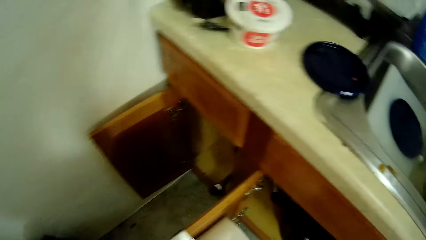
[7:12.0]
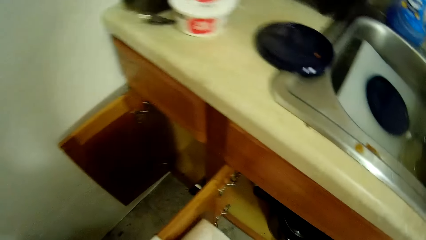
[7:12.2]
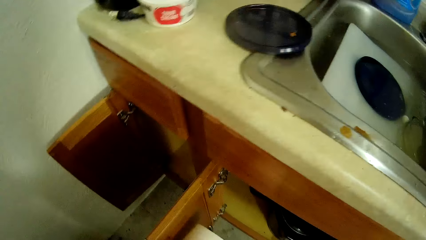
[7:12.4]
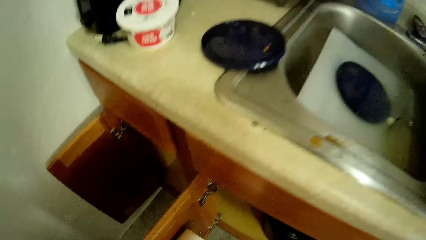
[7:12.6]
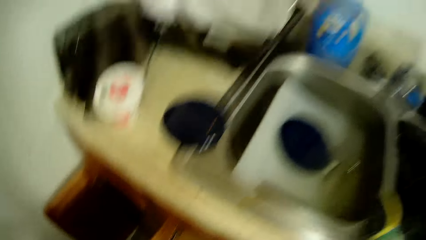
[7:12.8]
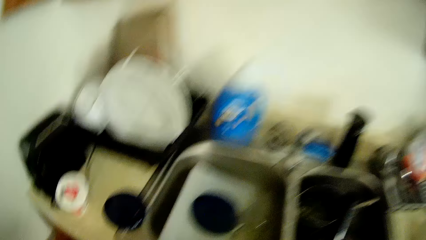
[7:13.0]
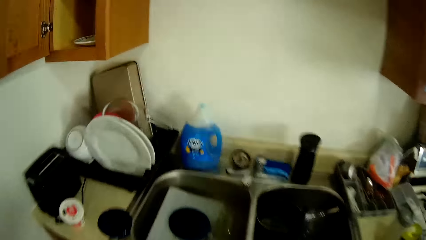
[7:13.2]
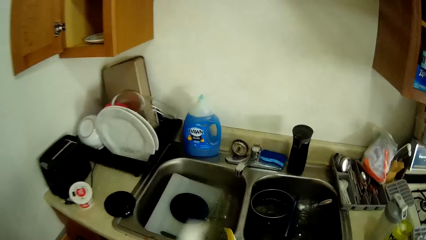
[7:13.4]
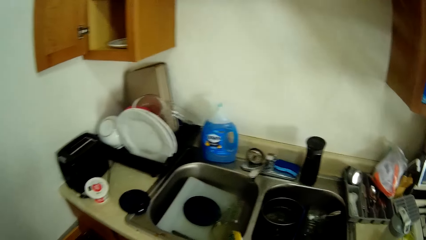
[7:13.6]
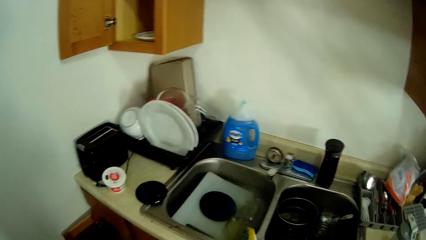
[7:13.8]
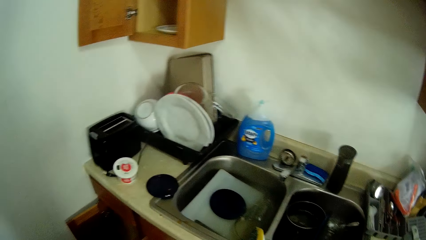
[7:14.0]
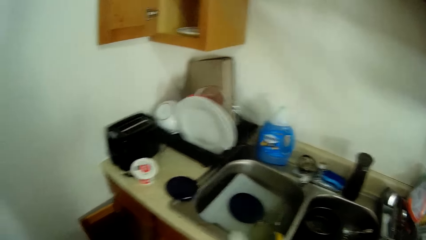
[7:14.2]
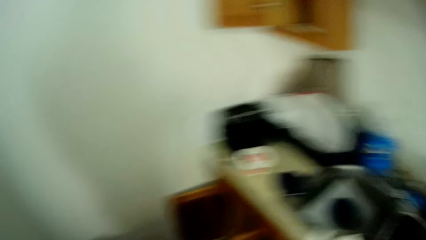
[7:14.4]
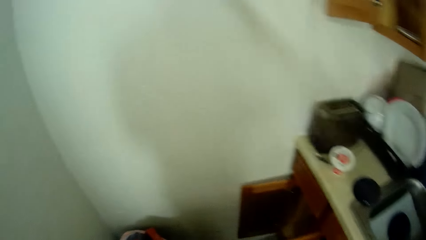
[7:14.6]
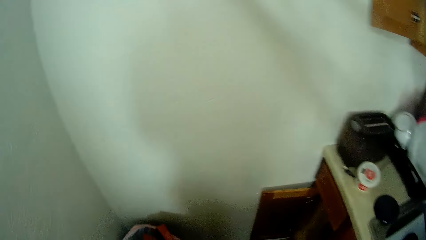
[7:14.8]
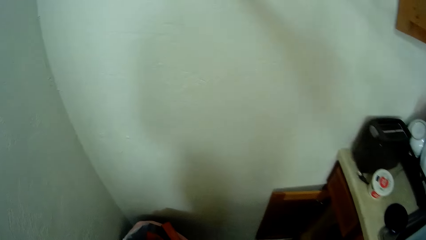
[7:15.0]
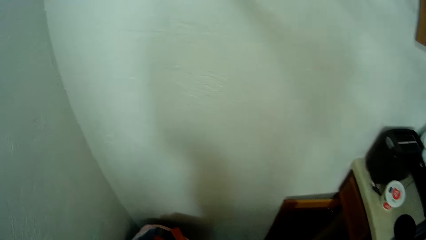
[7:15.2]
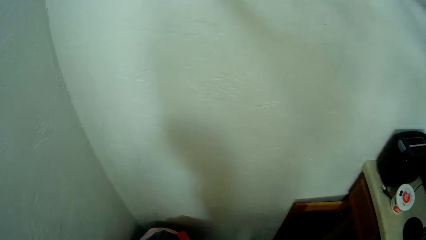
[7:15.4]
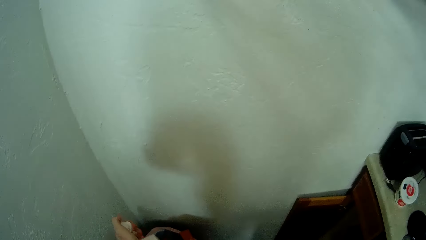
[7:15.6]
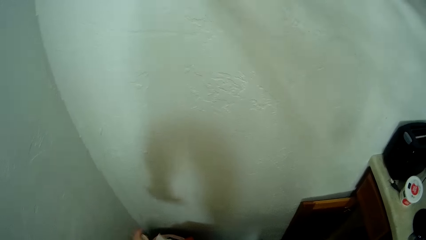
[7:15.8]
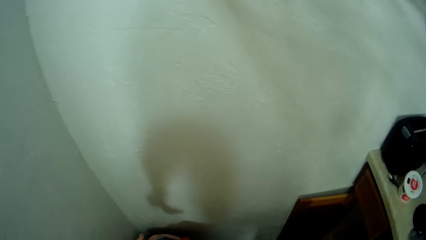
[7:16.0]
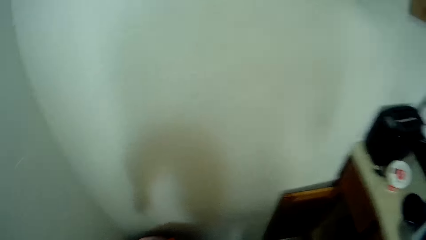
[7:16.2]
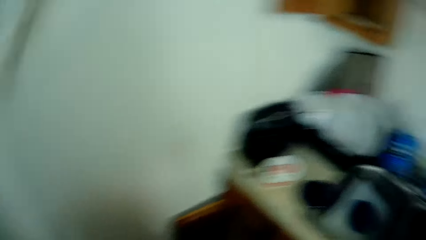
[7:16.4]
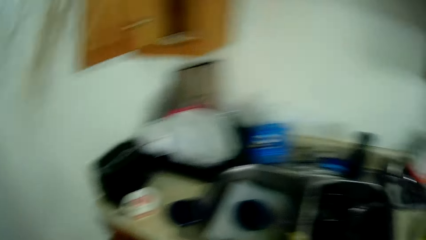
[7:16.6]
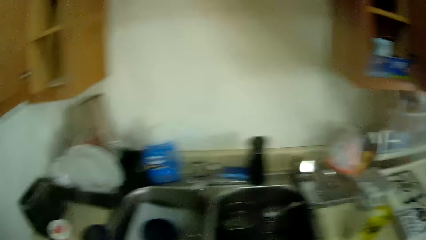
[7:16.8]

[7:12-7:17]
The camera wearer tears out a sheet from a roll of paper towel with her left hand. She dries both hands with the sheet of paper towel. She moves around a kitchen. She throws the sheet of paper towel into a bin with her left hand.
